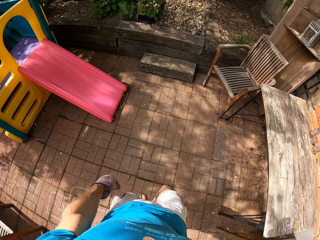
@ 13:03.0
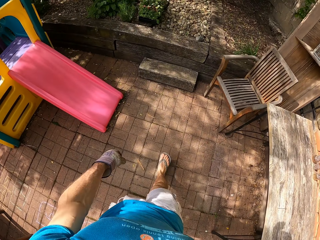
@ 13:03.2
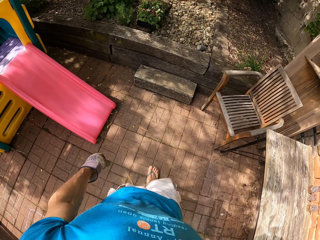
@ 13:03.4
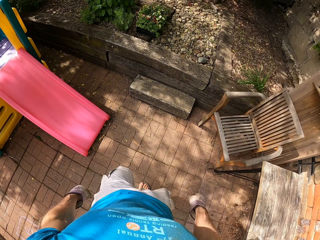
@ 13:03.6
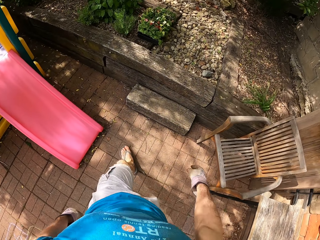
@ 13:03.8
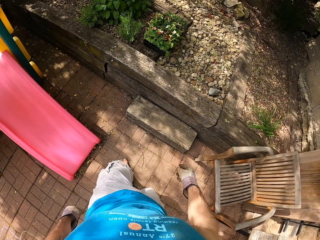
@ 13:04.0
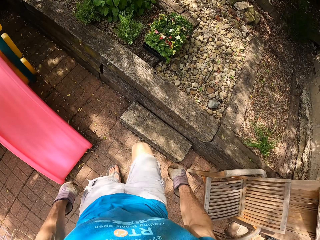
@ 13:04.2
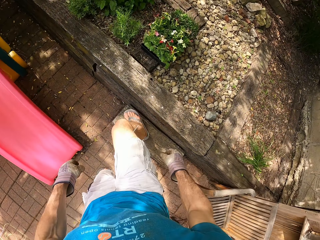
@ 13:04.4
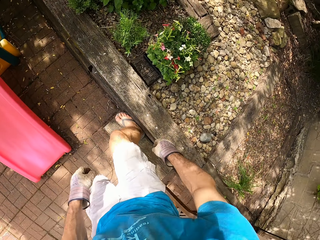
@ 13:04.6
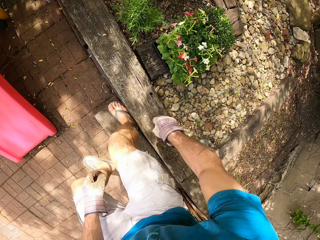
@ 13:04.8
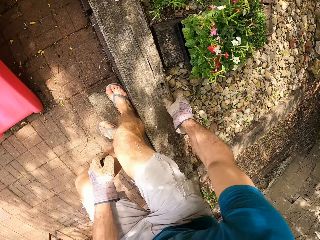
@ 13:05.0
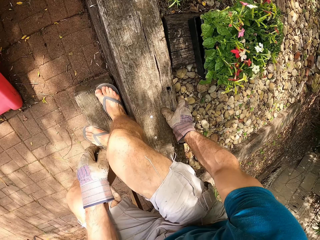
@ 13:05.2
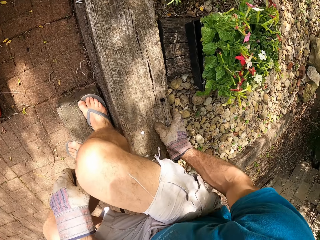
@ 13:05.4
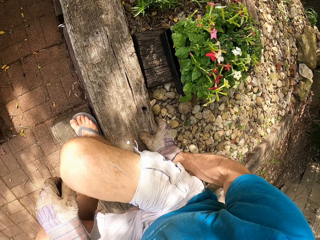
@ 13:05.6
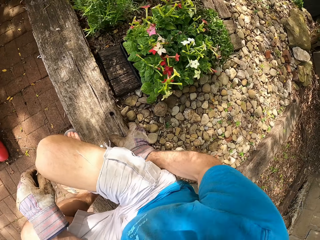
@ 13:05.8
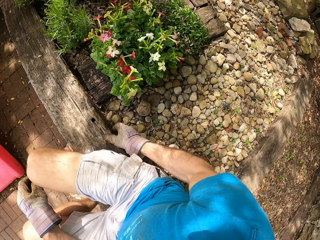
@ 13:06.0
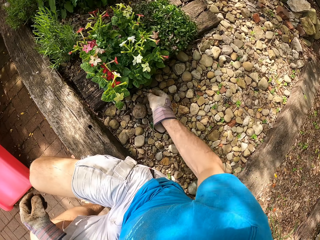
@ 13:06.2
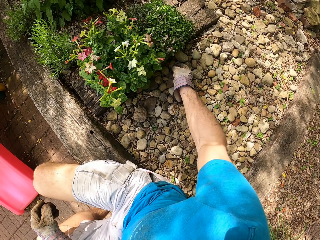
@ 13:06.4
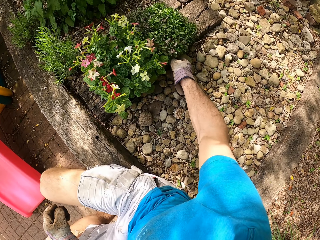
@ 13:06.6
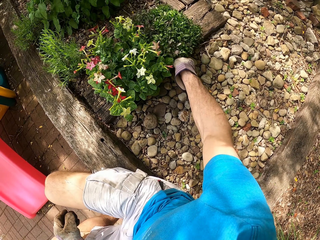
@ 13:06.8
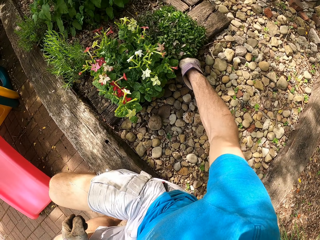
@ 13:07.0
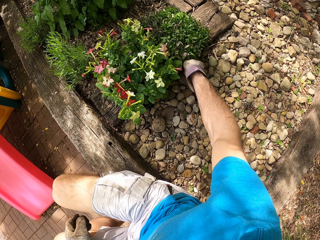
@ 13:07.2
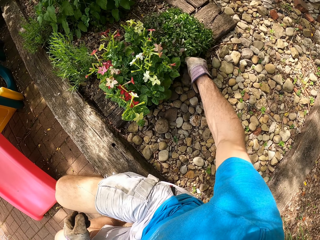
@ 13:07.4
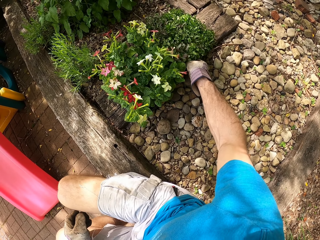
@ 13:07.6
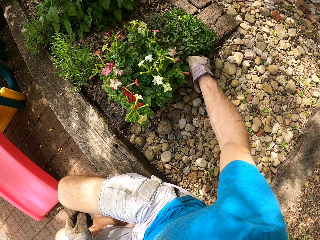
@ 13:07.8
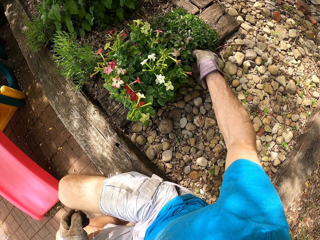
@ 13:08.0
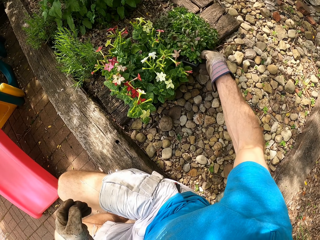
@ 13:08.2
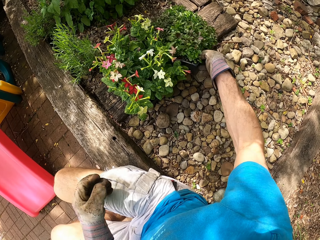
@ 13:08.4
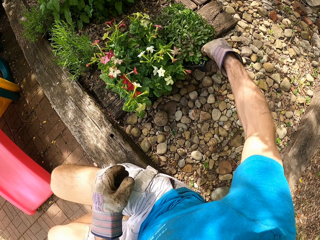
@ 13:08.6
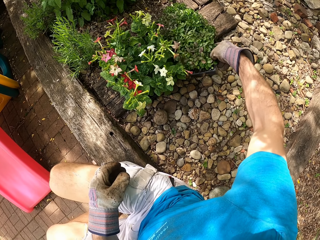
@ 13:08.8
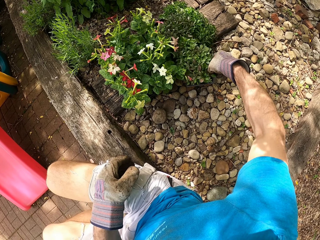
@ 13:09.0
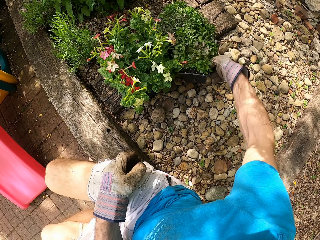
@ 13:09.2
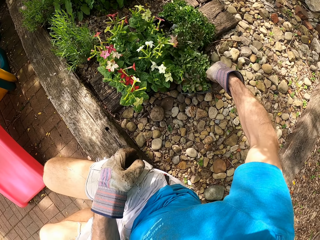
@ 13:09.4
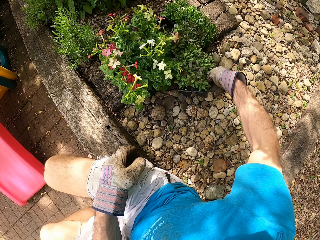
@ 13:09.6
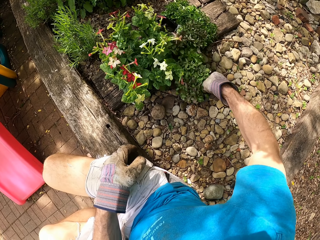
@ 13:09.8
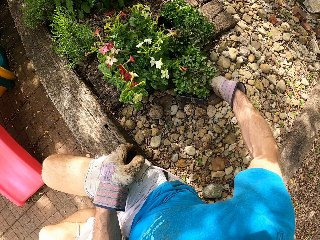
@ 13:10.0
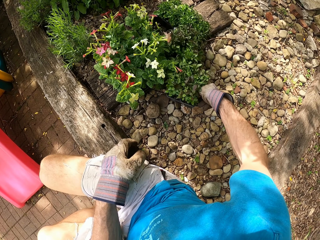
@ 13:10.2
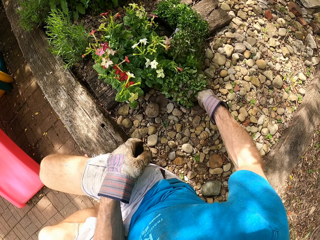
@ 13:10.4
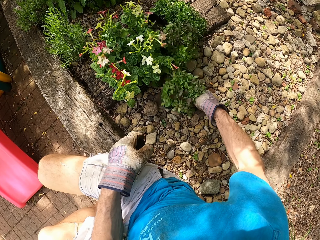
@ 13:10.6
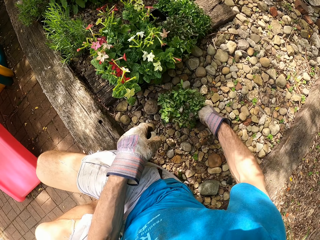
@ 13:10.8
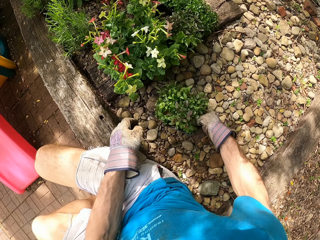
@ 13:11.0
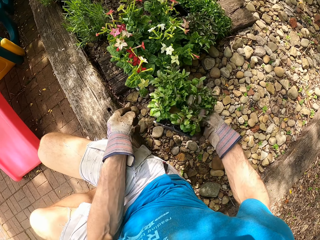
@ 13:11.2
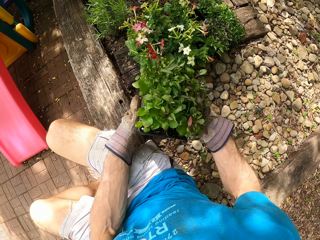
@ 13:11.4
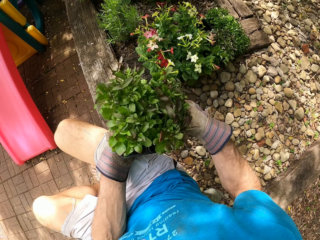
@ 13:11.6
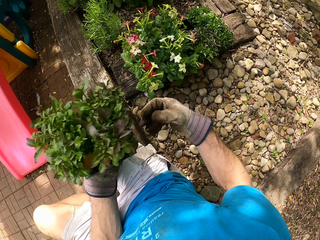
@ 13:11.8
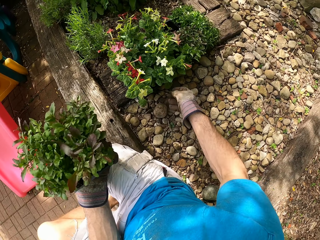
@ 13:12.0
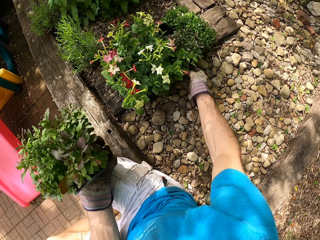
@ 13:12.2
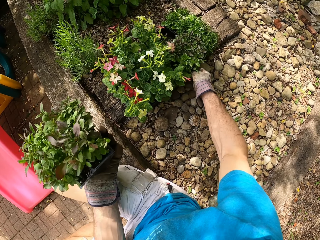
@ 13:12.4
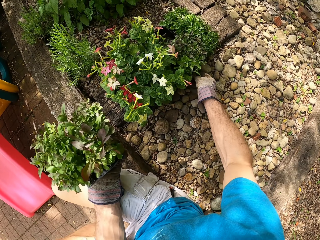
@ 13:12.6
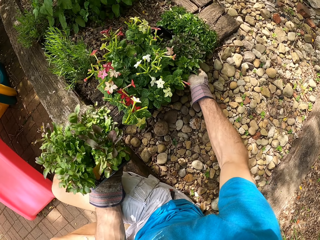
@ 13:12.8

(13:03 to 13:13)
The camera wearer sits down. They pick up the flower. They pick up a plant pot.

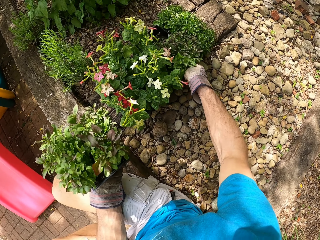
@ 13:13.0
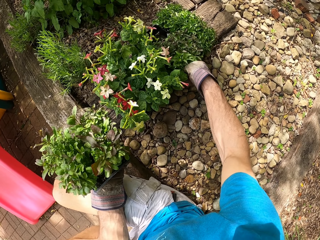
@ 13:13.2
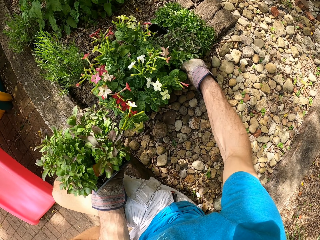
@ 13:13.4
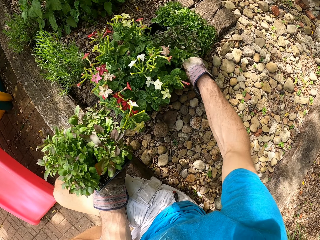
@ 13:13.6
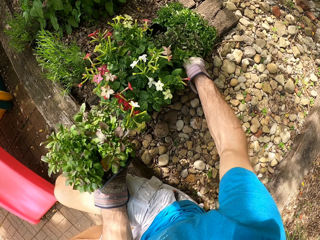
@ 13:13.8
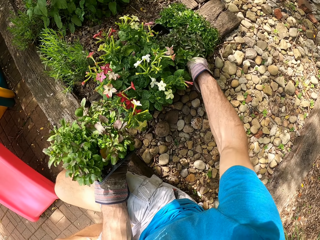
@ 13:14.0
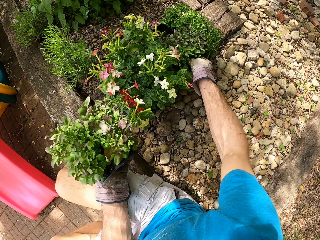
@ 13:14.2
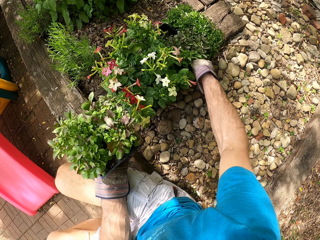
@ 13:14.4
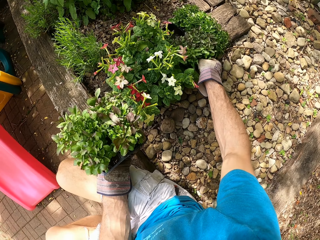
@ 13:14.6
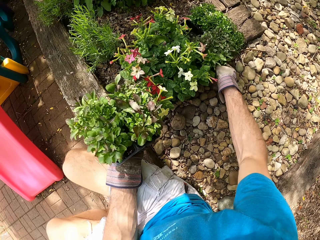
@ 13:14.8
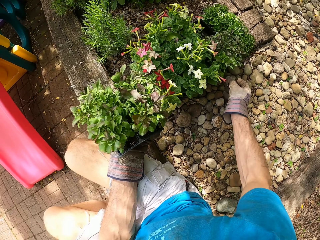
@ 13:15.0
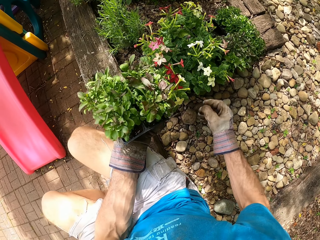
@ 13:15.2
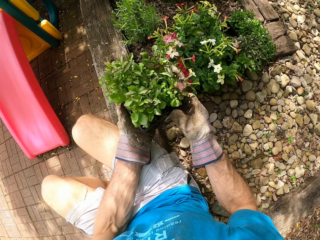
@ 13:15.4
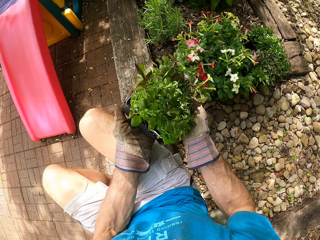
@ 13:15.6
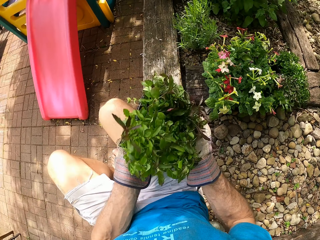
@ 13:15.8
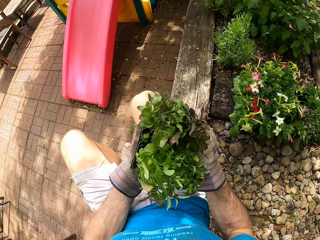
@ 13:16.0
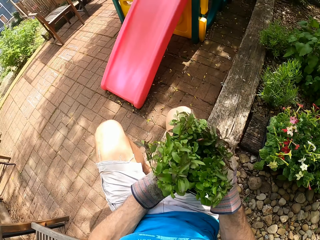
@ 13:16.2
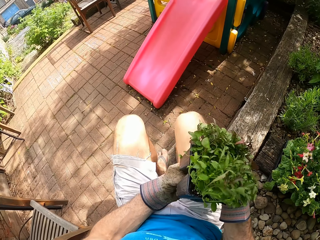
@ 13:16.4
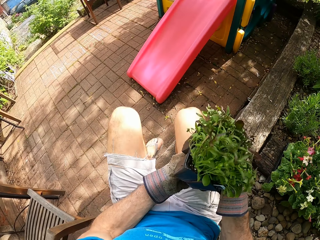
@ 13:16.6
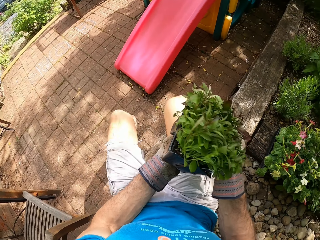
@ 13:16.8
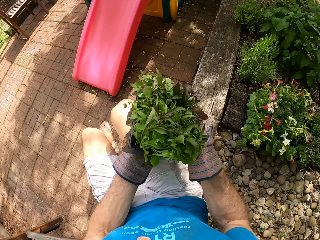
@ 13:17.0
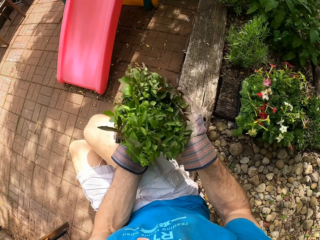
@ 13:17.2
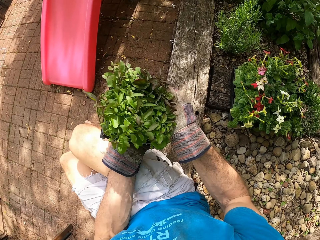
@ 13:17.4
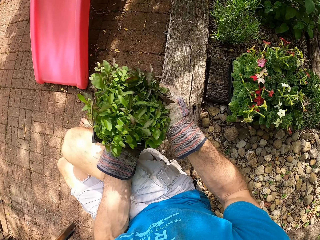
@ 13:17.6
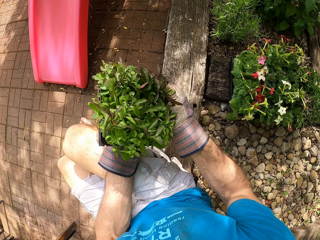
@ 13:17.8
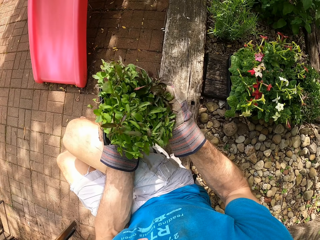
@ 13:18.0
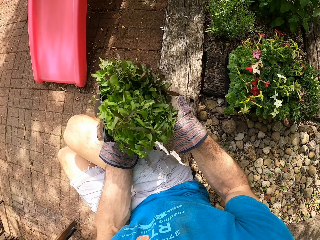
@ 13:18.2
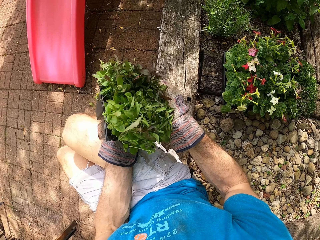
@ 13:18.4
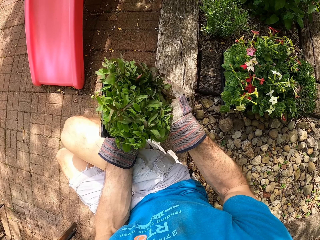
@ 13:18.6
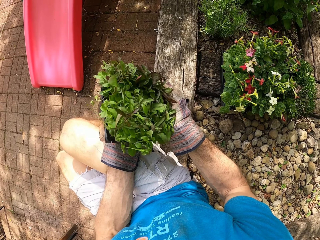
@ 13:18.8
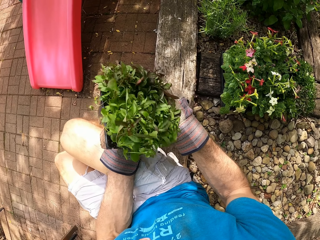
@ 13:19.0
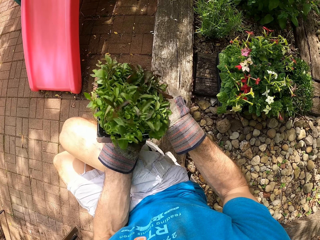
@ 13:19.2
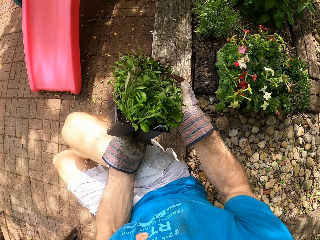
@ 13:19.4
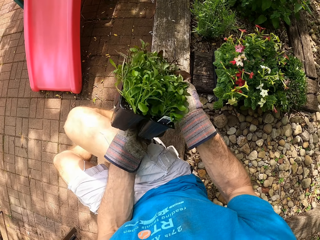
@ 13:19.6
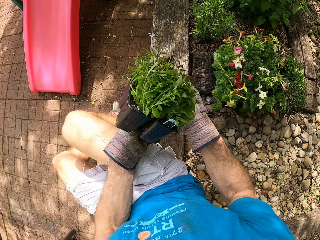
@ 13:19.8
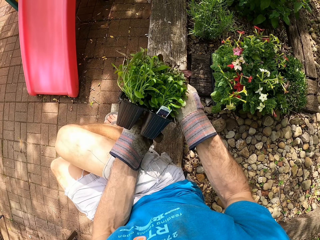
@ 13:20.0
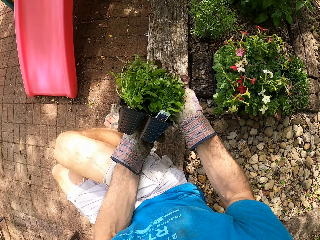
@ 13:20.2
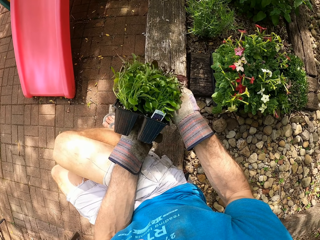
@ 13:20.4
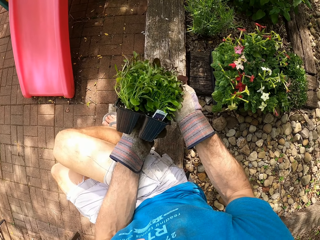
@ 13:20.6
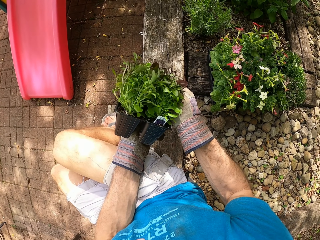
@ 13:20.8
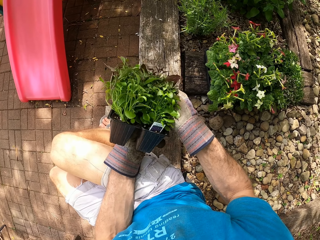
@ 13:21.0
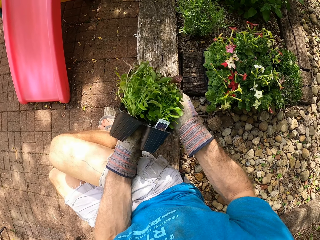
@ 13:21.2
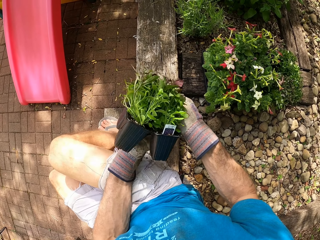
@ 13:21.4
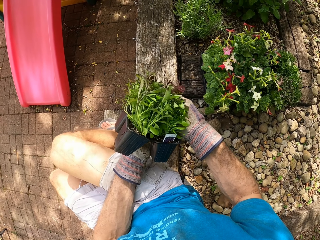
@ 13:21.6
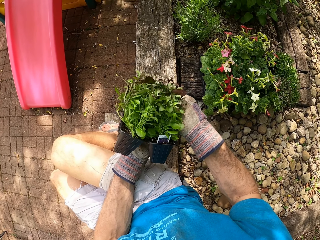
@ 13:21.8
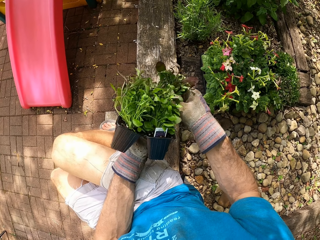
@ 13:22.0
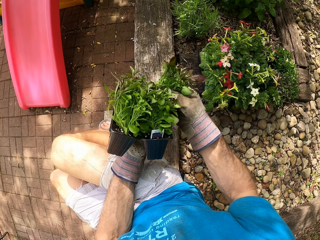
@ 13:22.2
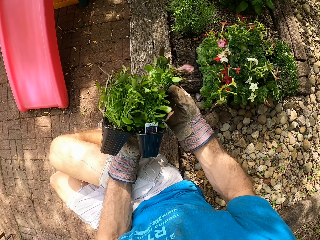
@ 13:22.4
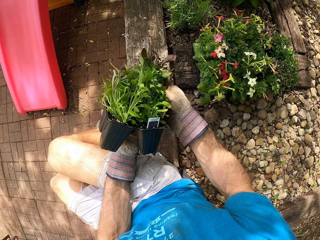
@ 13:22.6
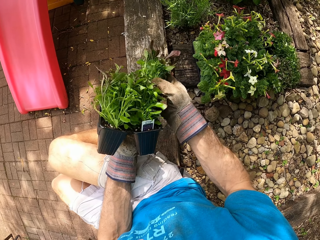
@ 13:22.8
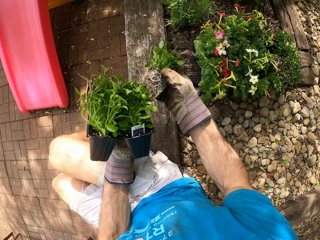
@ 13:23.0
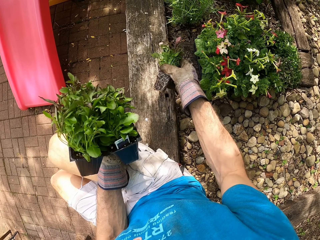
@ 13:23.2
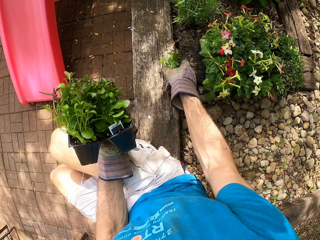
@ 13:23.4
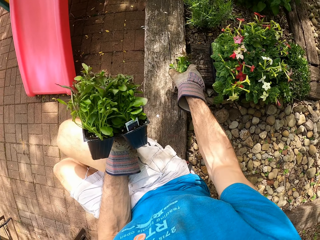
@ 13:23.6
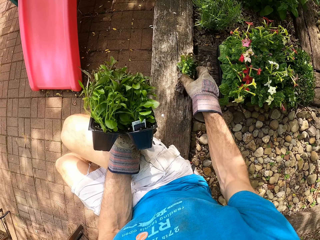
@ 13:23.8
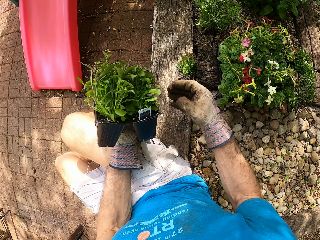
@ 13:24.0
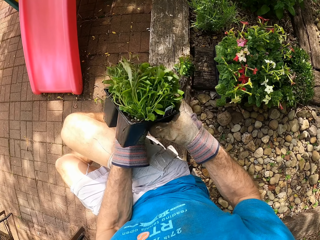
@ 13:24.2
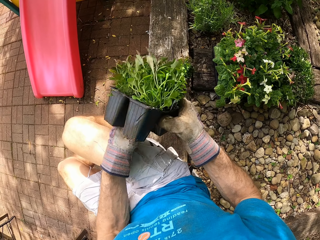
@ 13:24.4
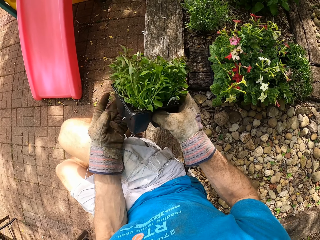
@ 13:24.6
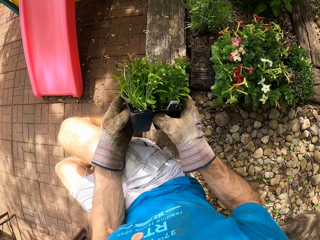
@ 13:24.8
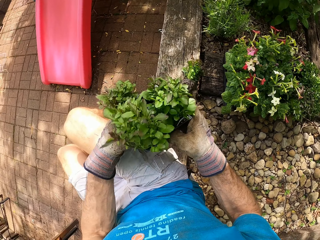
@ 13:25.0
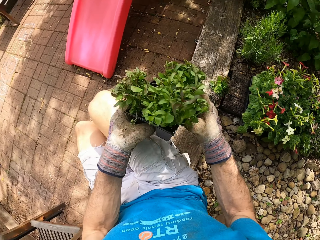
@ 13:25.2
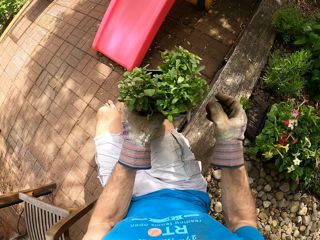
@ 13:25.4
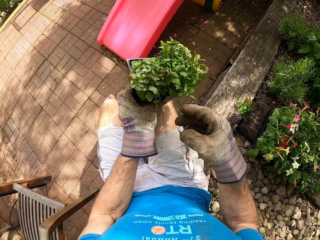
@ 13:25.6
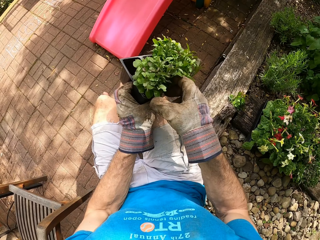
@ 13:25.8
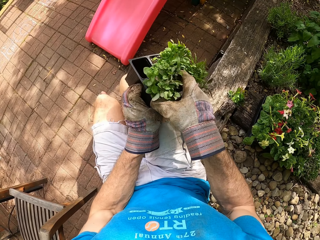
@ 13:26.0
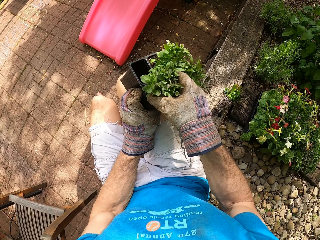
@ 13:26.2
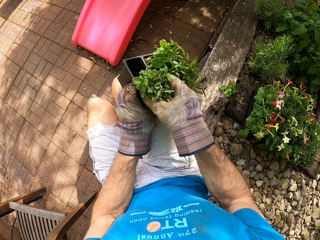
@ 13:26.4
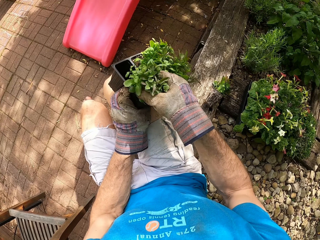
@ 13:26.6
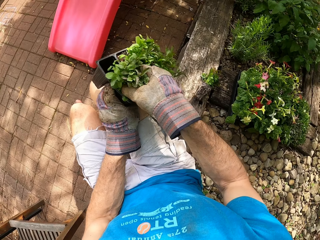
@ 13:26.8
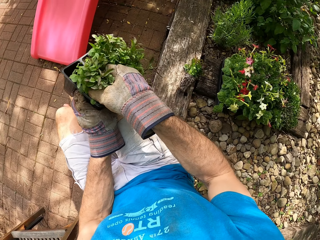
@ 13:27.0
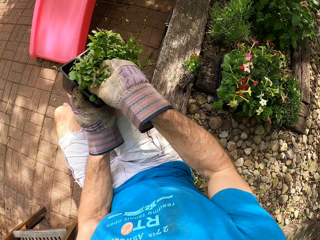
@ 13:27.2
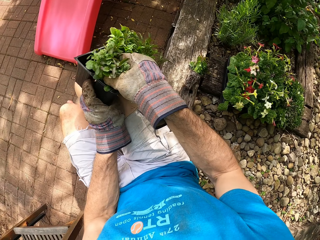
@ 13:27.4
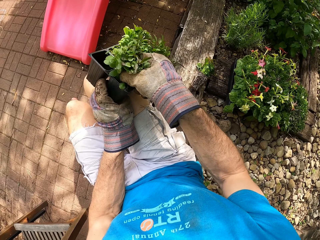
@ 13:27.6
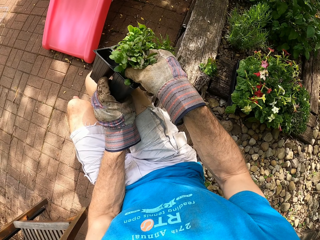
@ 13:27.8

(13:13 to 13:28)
The camera wearer adjusts the plant pot. They look at the plant pot. They look at the flower. They pick a plant from the plant pot. They put down the plant. They look at the plant pot. They remove the flower from the tin.
